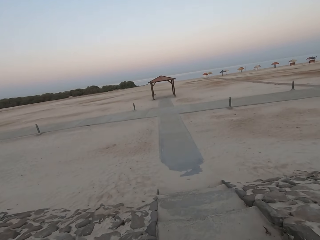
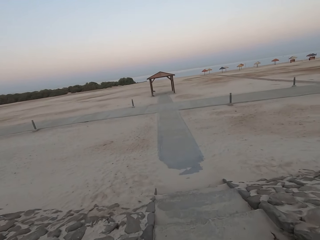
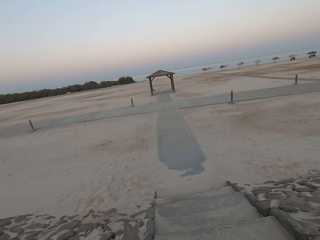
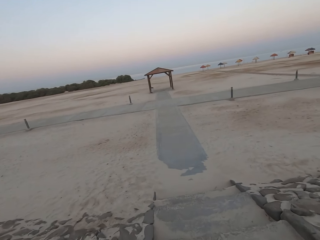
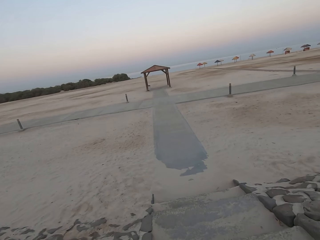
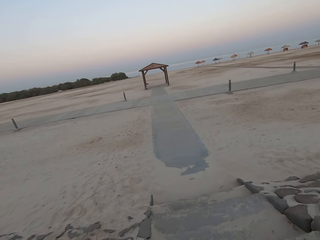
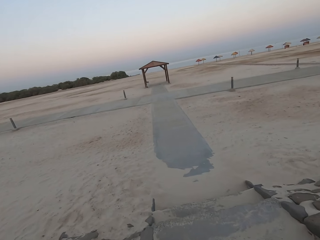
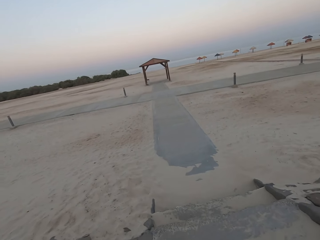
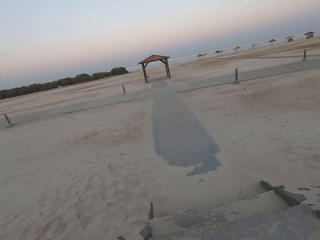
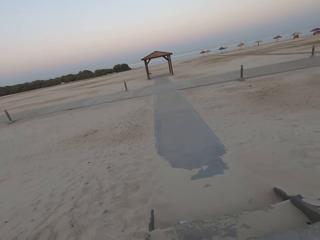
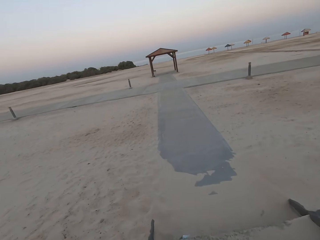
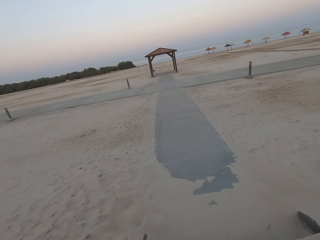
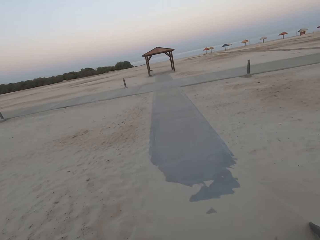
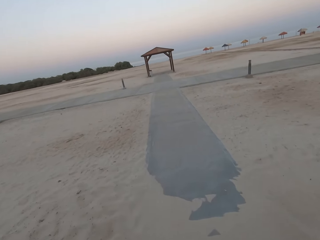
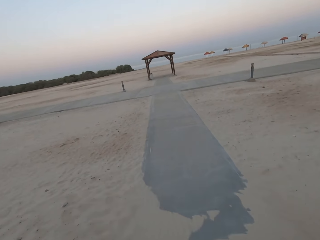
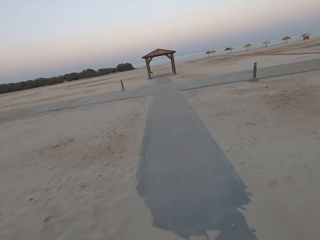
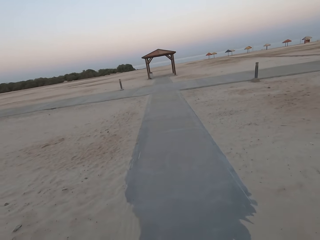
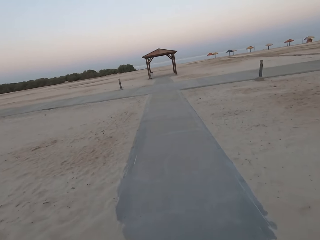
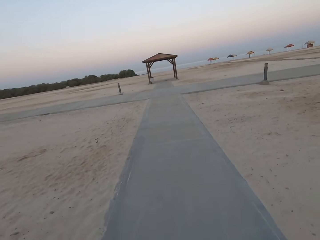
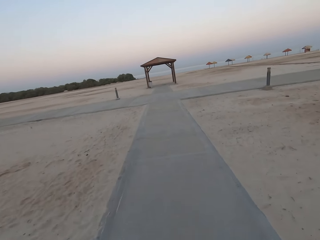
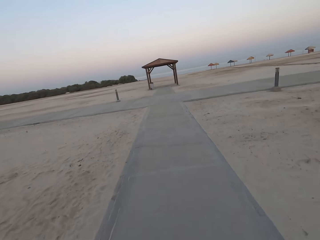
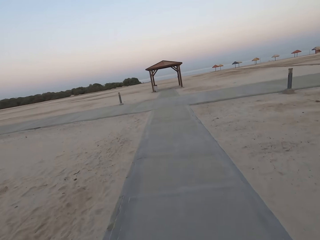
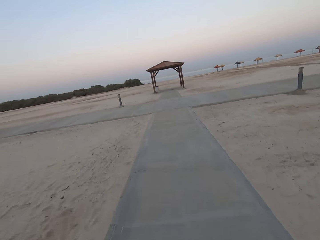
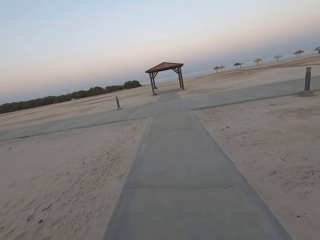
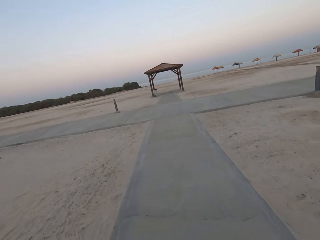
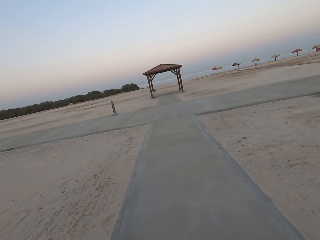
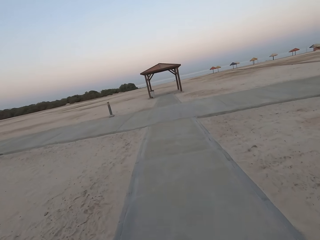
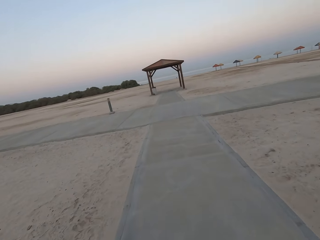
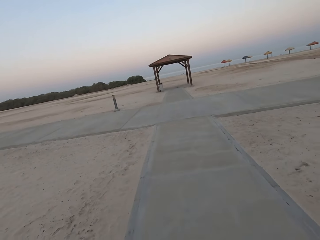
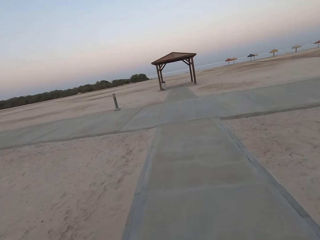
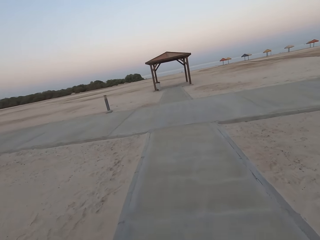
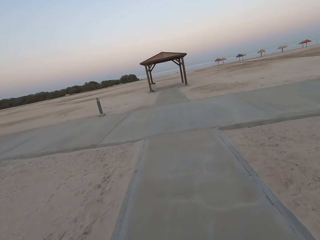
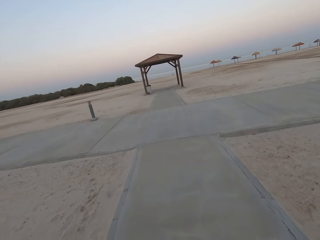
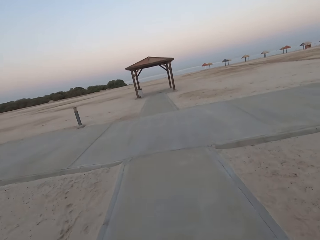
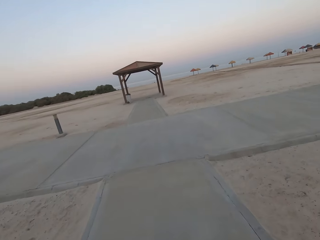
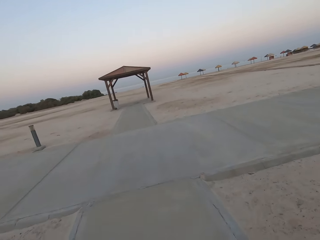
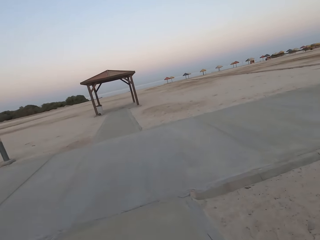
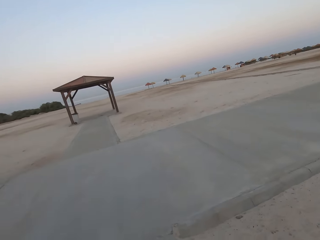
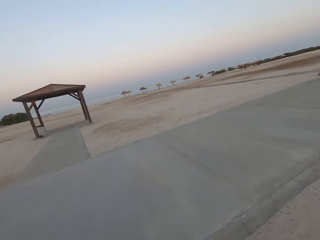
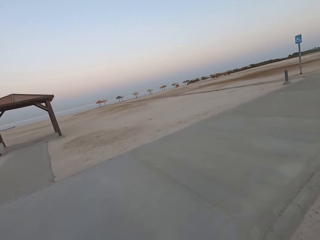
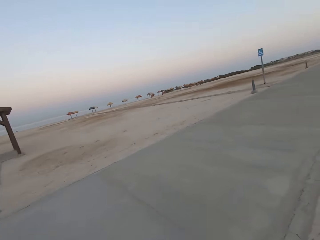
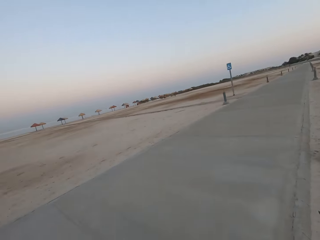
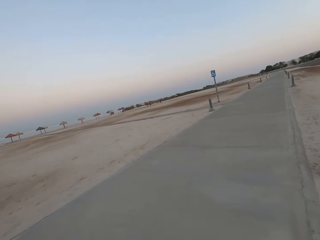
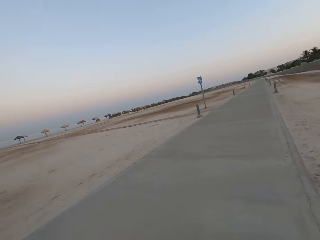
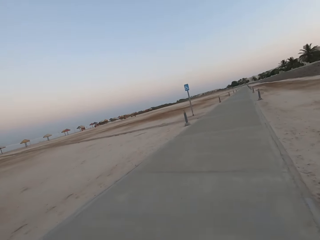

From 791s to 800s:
The camera wearer pedals the bicycle forward on the sand. They pedal the bicycle forward on the pavement.

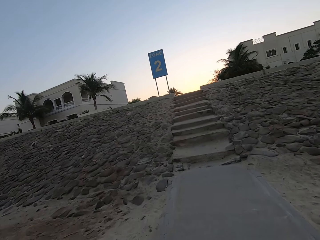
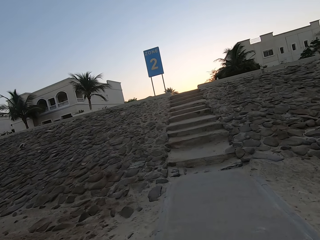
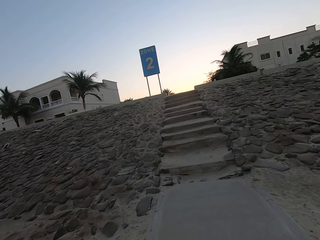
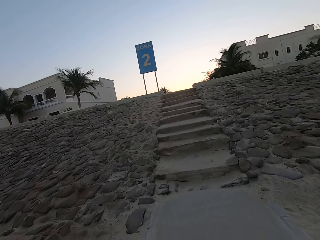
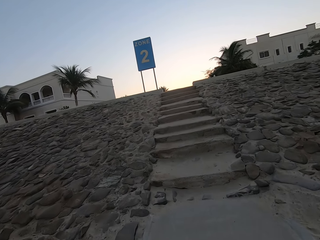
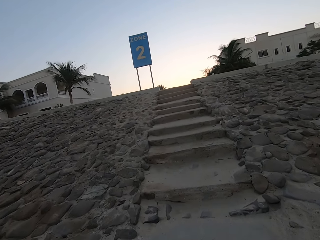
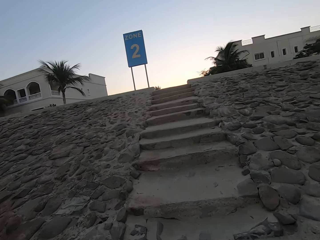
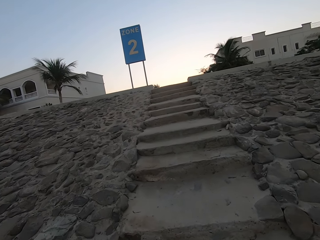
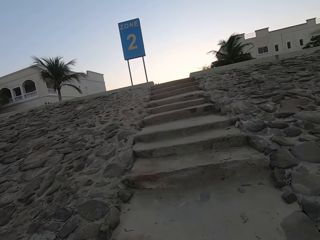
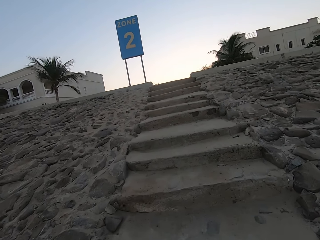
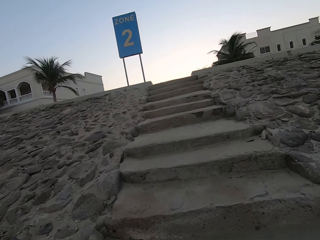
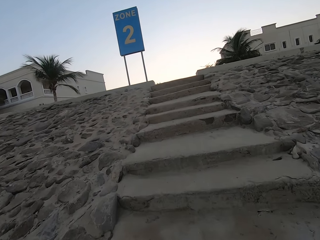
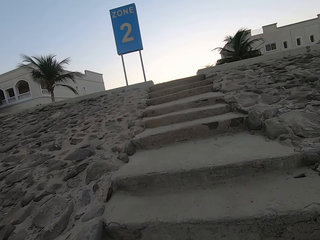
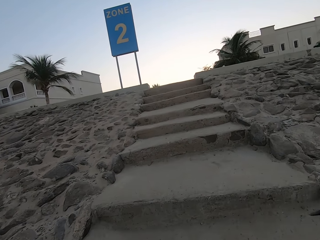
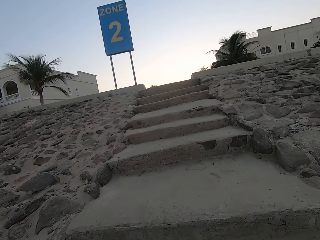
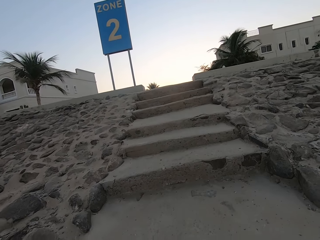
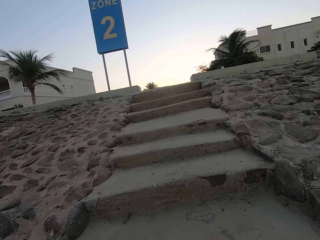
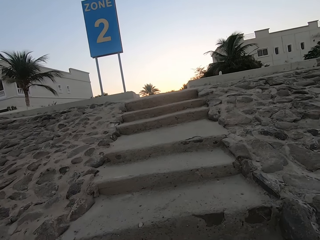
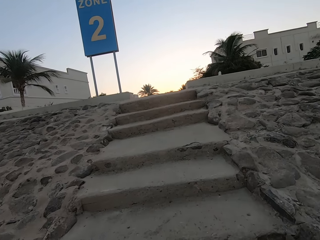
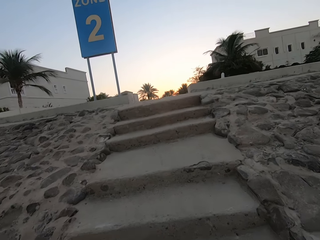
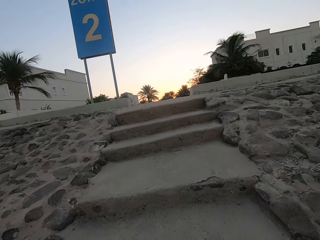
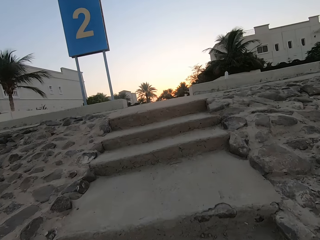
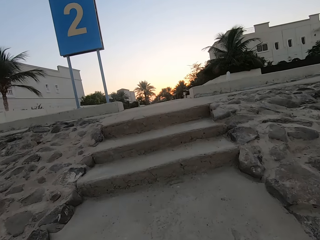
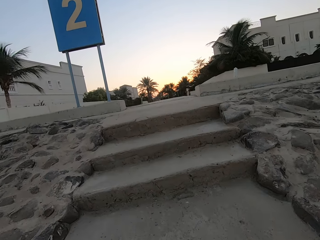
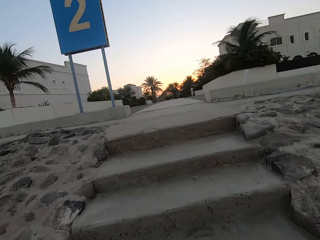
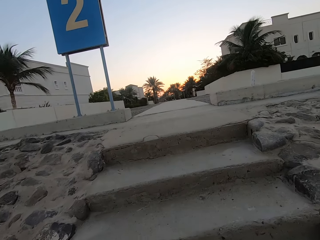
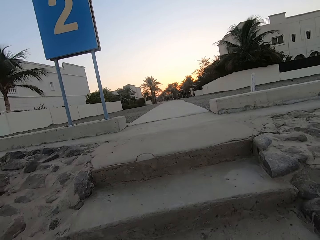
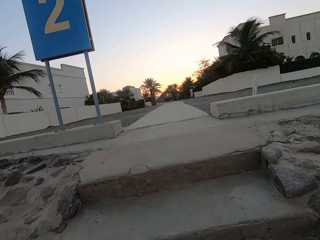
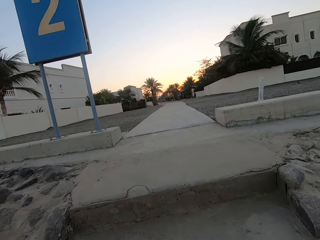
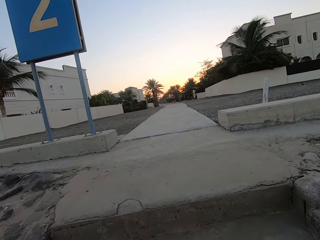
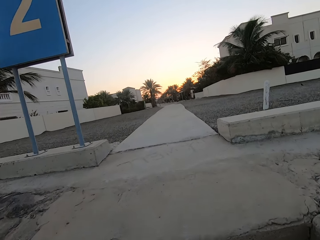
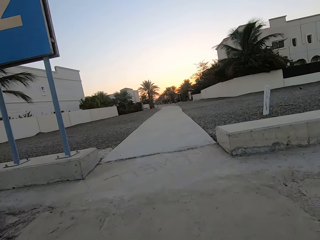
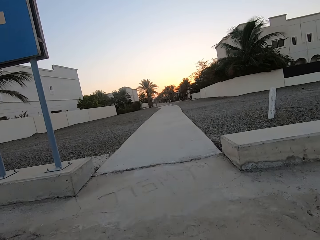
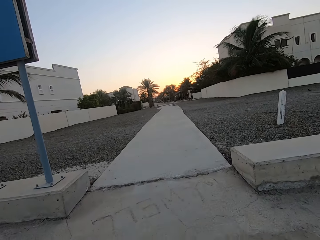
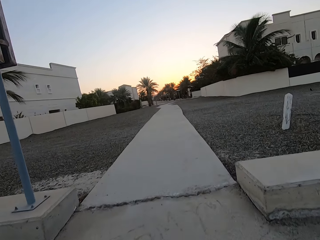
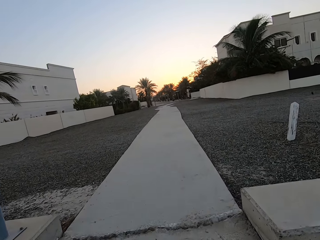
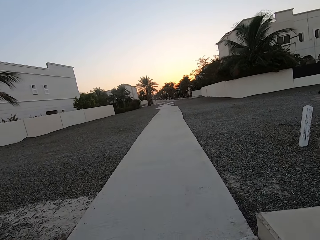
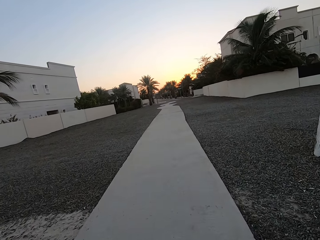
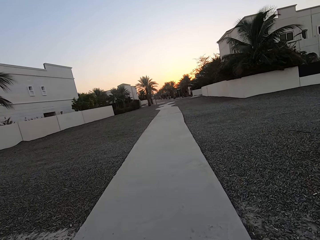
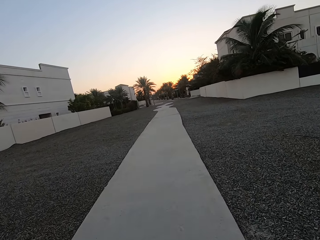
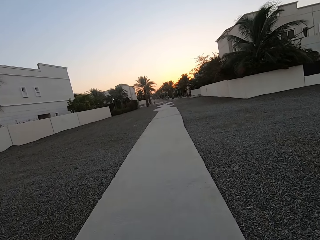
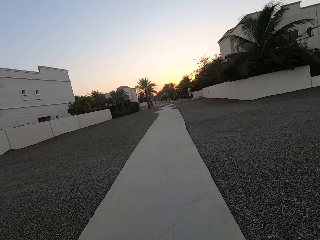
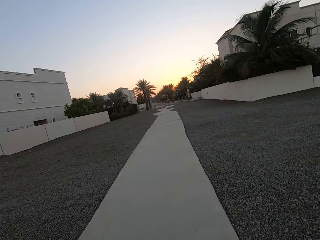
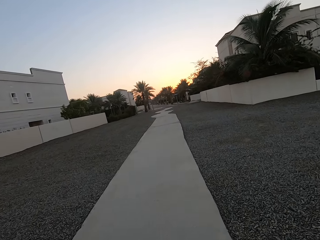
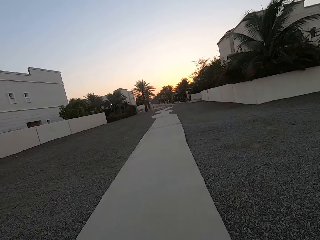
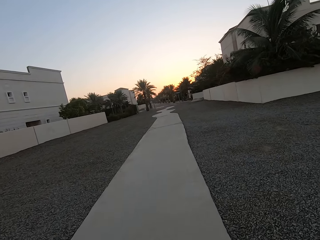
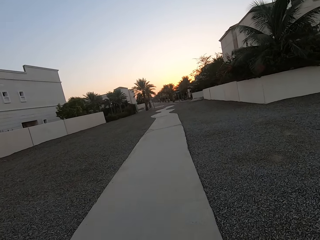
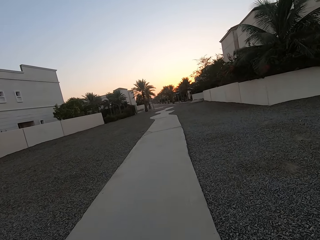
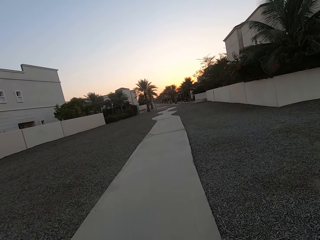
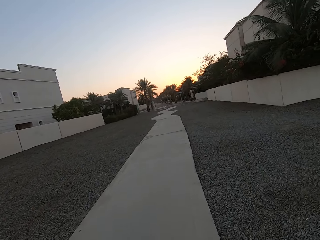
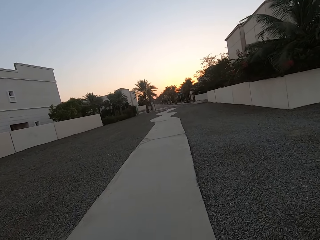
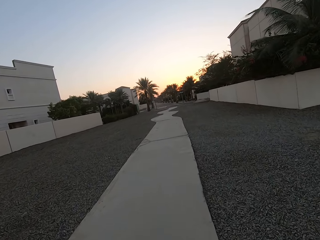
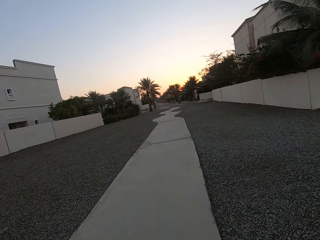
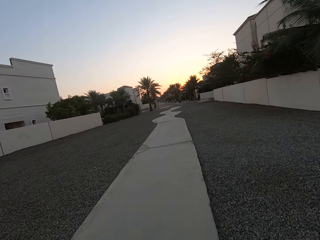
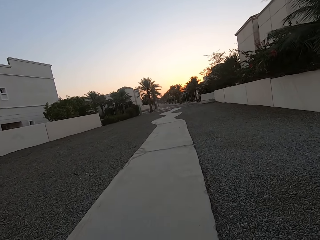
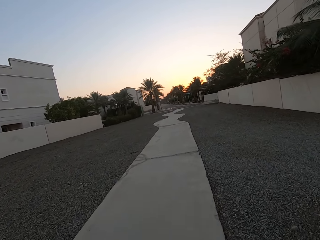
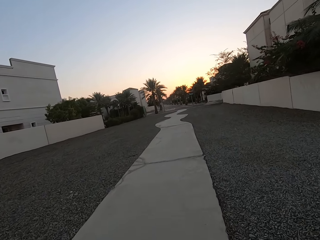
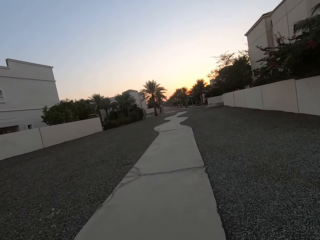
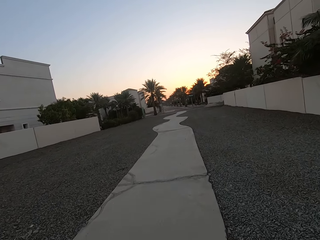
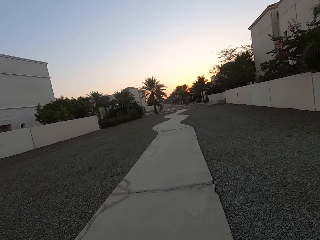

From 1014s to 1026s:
The camera wearer ascends the stairs. They jog forward on the pavement.
